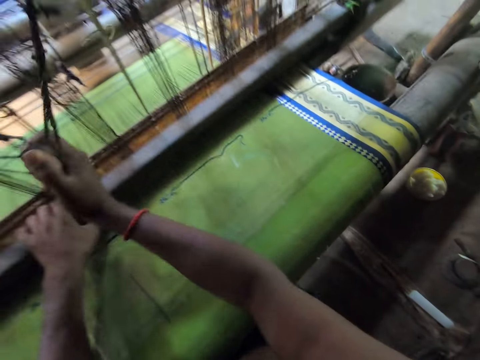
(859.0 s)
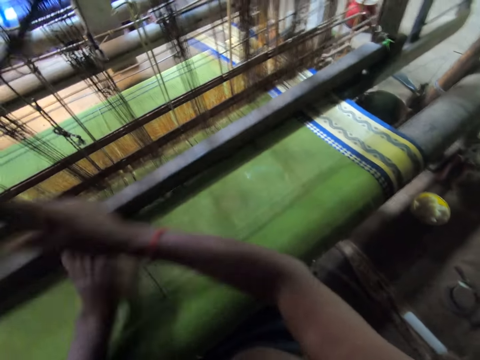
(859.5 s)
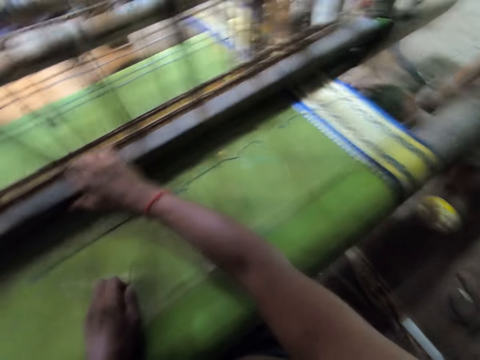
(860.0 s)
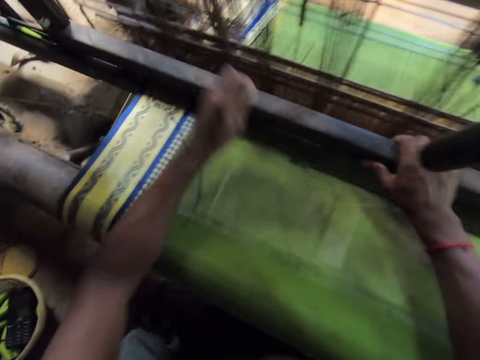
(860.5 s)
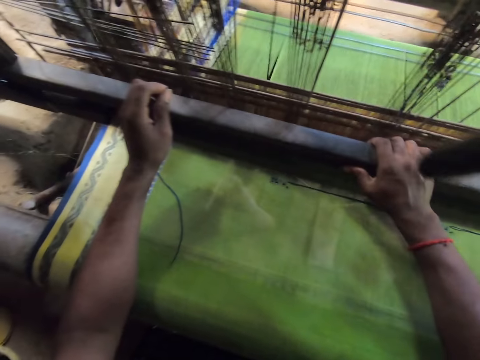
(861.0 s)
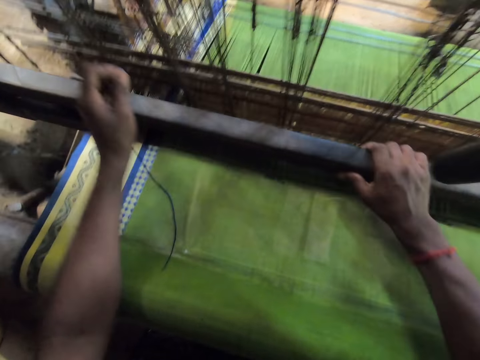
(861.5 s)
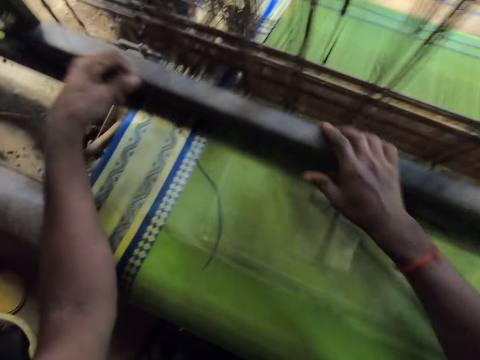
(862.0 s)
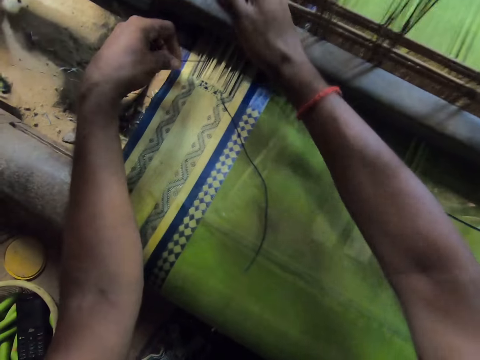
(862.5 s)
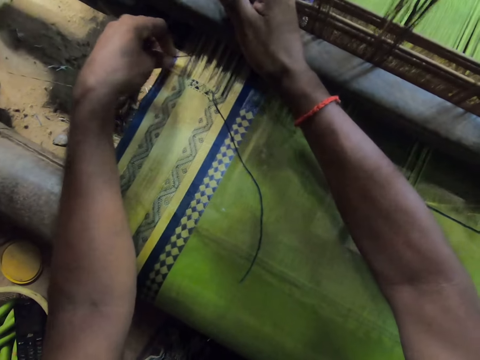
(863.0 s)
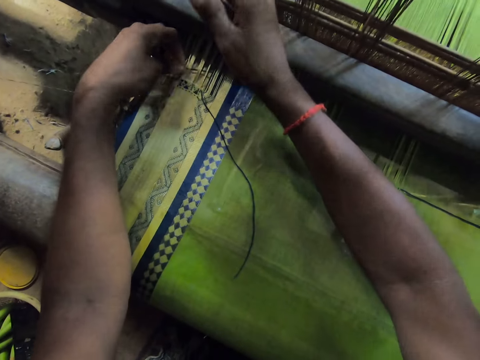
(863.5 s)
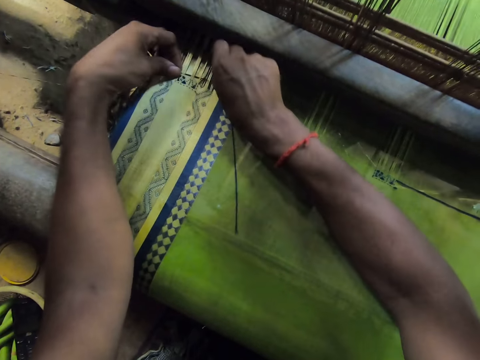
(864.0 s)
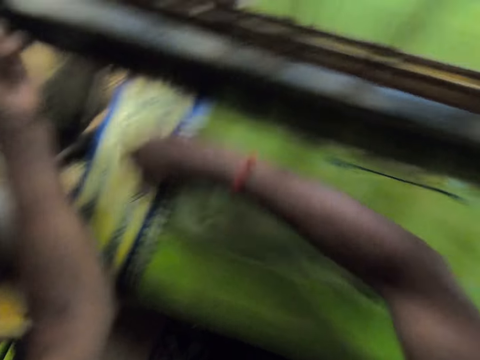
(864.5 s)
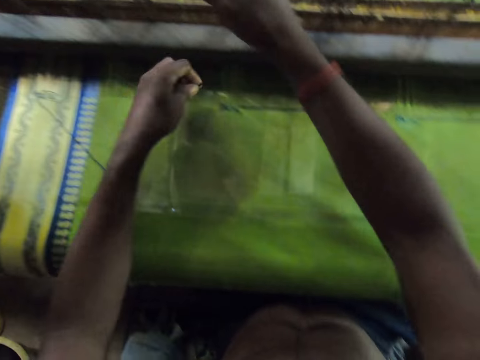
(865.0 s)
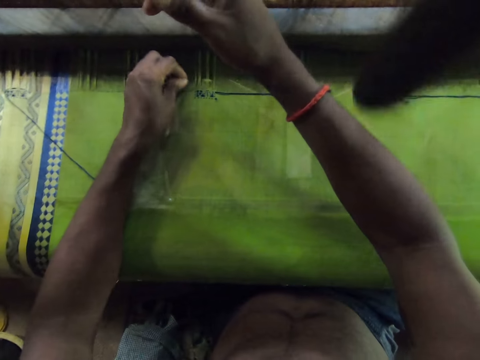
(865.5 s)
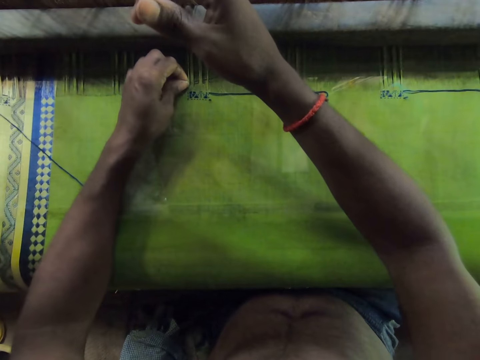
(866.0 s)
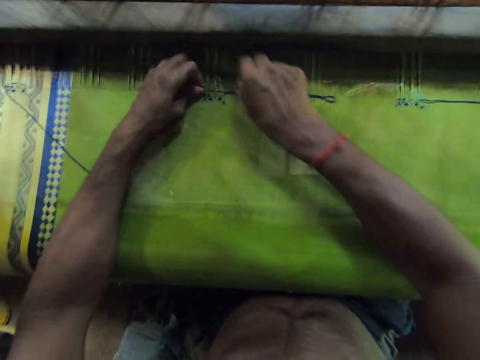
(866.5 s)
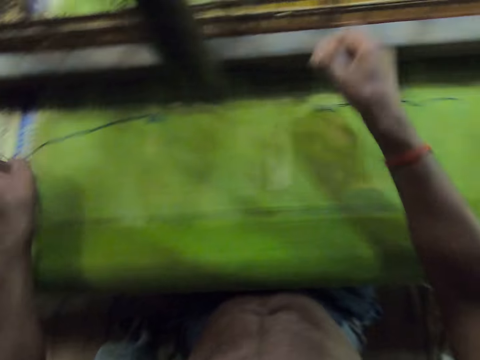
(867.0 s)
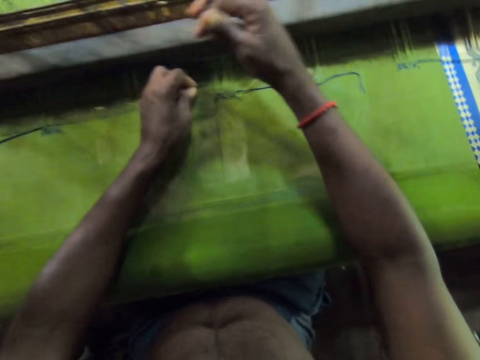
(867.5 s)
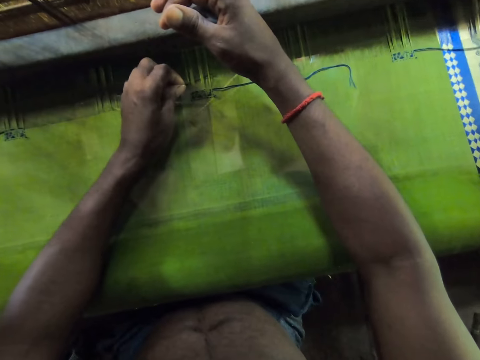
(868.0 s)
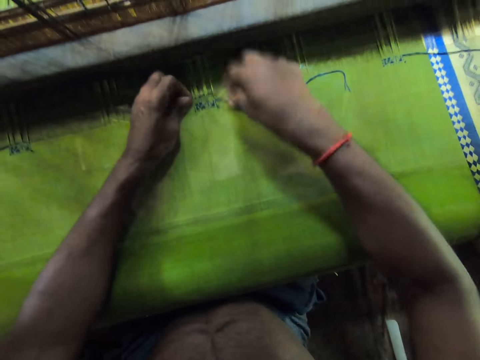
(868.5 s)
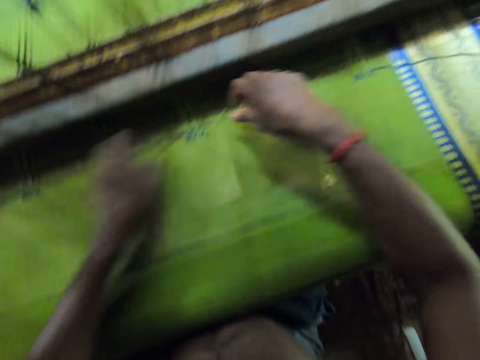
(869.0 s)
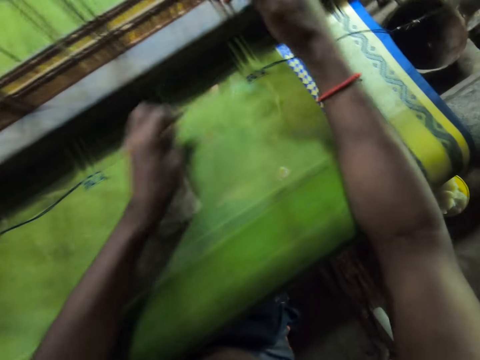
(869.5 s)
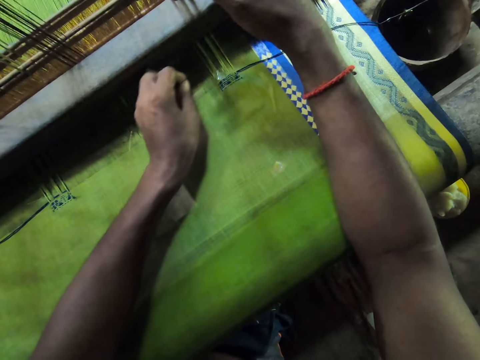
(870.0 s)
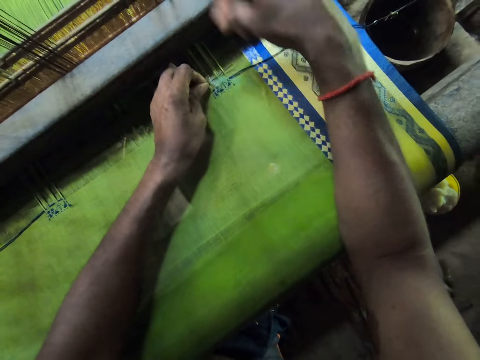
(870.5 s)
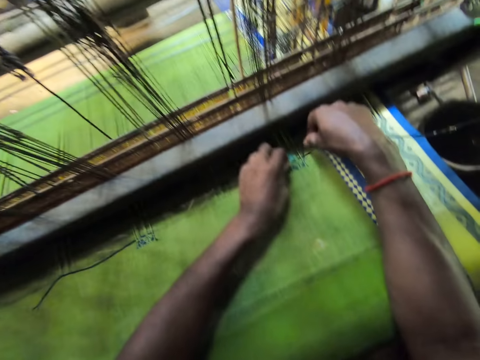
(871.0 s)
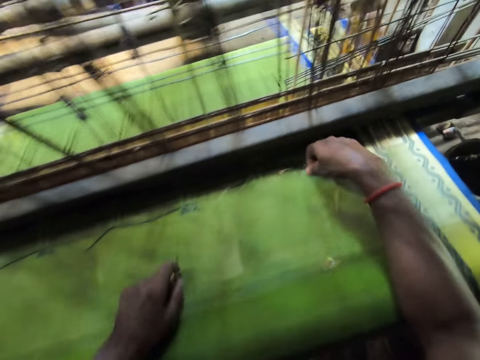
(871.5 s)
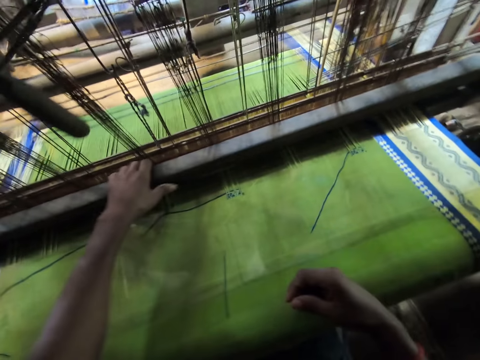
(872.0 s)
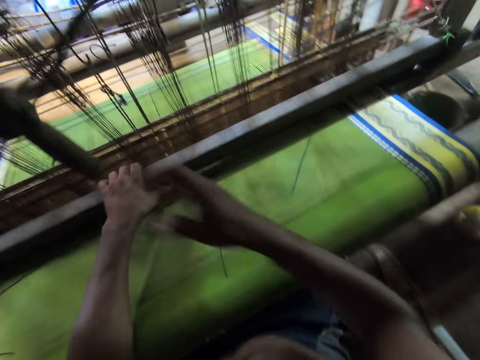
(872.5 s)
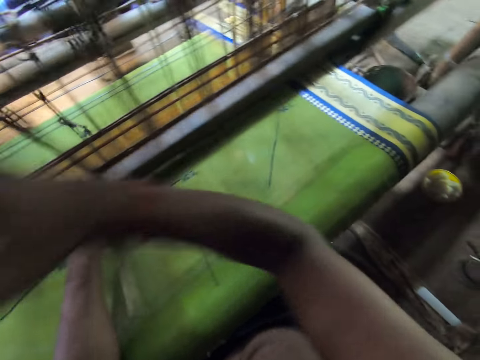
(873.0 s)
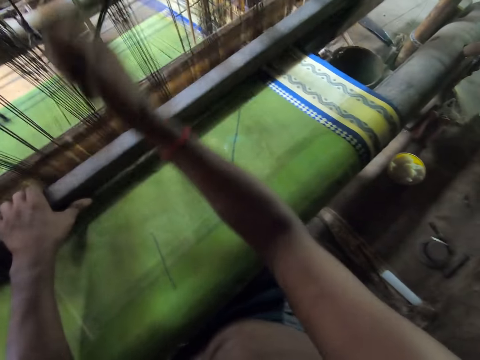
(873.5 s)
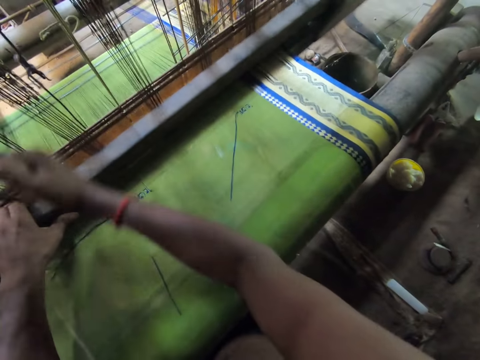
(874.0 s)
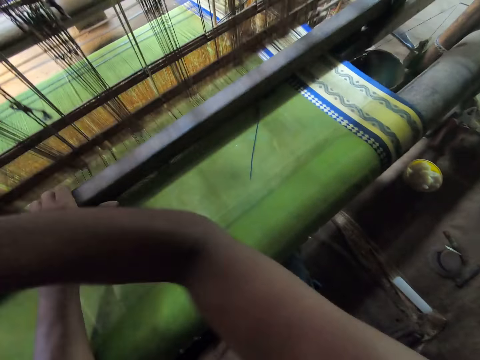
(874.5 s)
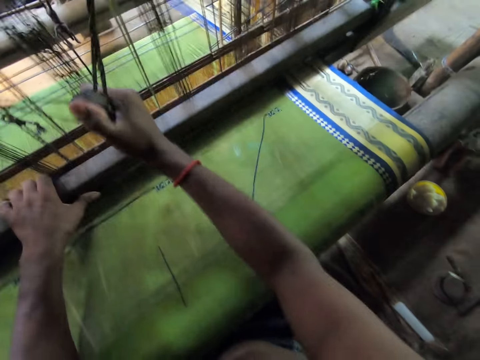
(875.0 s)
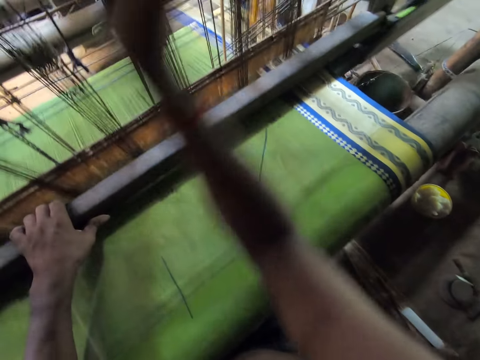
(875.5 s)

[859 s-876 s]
The camera wearer pushes the batten with his right hand. He picks the needle from the fabric with his left hand. He inserts the needle in the warp with his left hand. He sews the cloth with the needle. He holds the thread on the warp with his right hand. He pulls the thread through the warp with the needle in his left hand. He inserts the needle in the warp with his left hand. He holds the thread on the warp with his right hand. He pulls the thread through the warp with the needle in his left hand. He holds threads on the loom with his right hand. He inserts the needle in the warp with his left hand. He holds the thread on the warp with his right hand. He pulls the thread through the warp with the needle in his left hand. He holds threads on the loom with his right hand. He inserts the needle in the warp with his left hand. He holds the thread on the warp with his right hand. He pulls the thread through the warp with the needle in his left hand. He drops the needle on the fabric with his left hand. He pulls the batten of the loom with his left hand. He pulls the cord of the loom with his right hand. He operates the machine.

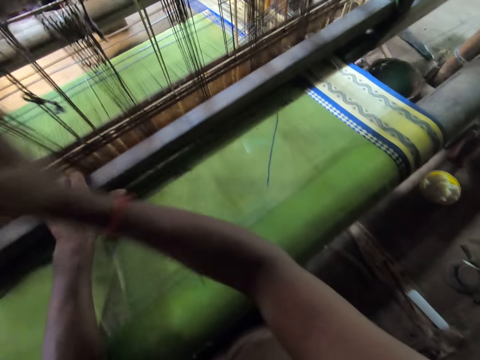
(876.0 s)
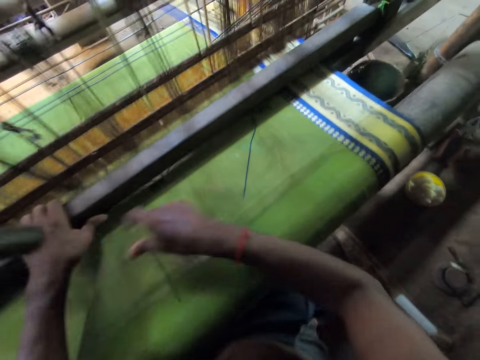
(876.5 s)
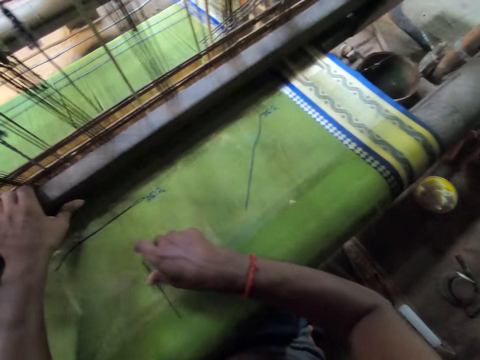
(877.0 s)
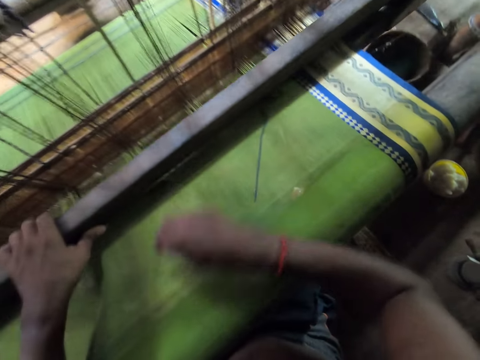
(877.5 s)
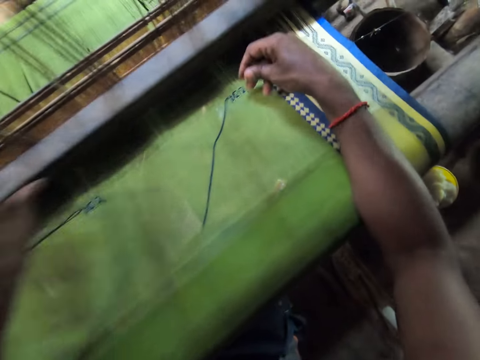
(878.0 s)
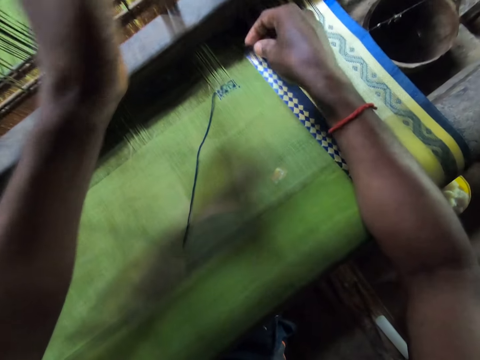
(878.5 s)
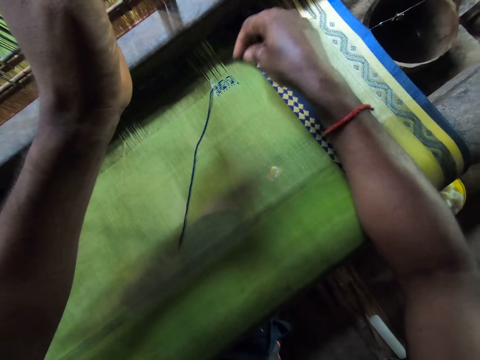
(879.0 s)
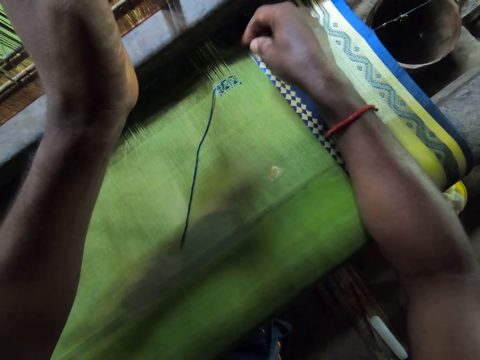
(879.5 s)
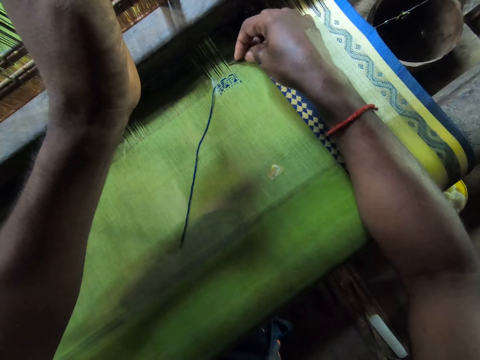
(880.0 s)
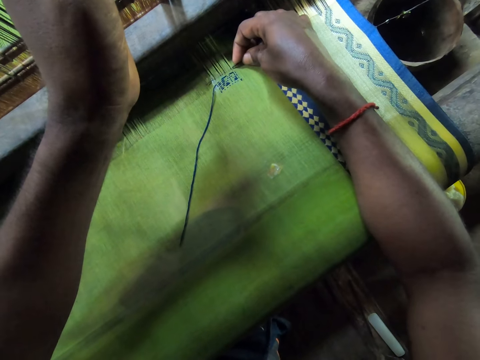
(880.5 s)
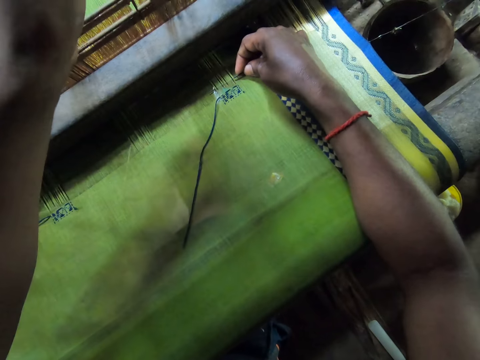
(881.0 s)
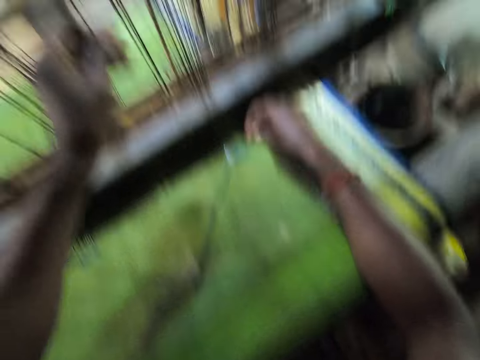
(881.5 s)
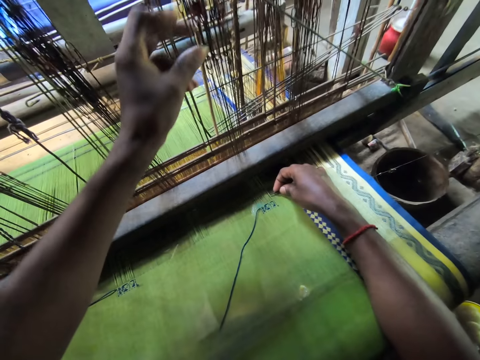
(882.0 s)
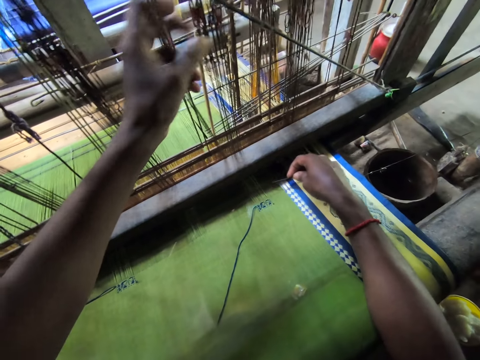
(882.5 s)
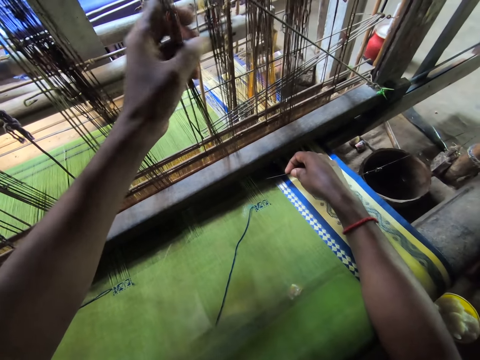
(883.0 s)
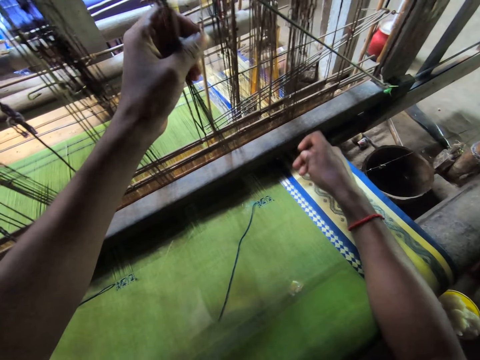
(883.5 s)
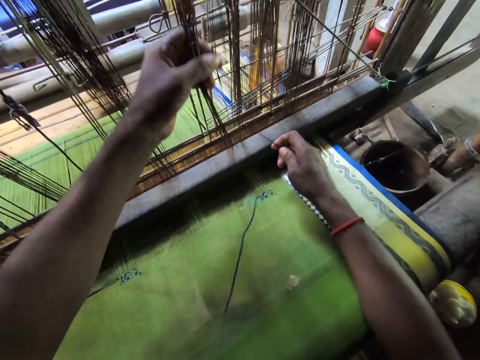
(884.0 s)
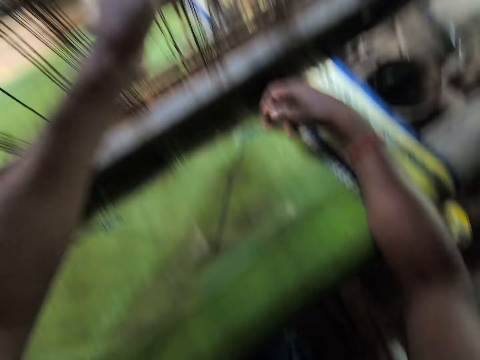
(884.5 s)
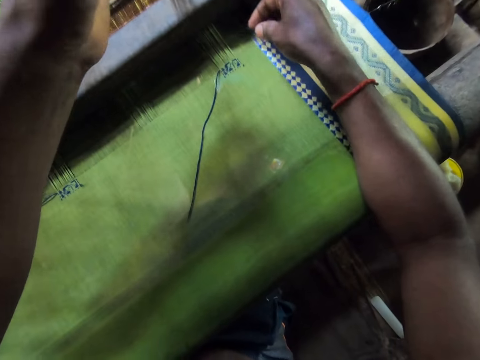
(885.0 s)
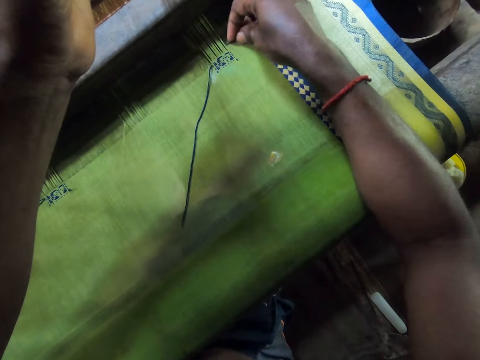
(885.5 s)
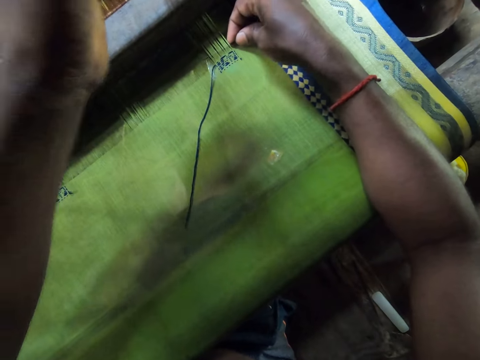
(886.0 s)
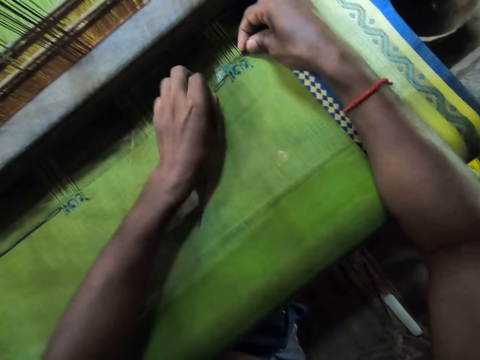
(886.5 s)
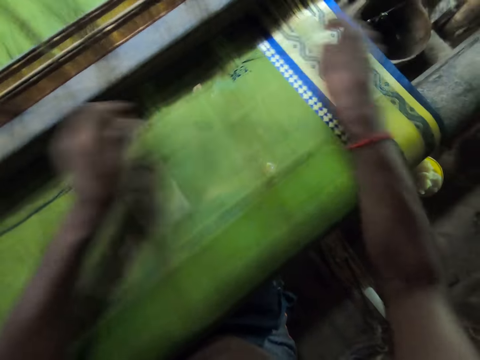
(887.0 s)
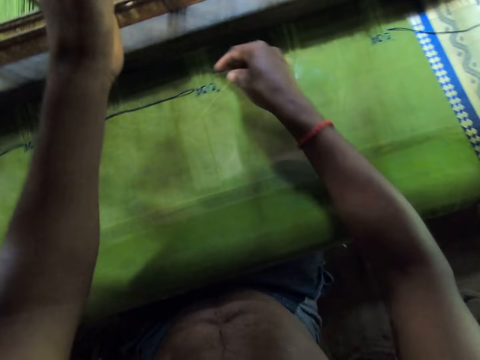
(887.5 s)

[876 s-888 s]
The camera wearer picks the needle from the fabric with his right hand. He holds threads on the loom with his left hand. He inserts the needle in the warp with his right hand. He sews the cloth with the needle. He removes the needle from the warp with his right hand. He touches on the strings. He inserts the needle in the warp with his right hand. He holds the thread on the warp with his left hand. He pulls the thread through the warp with the needle in his right hand.
